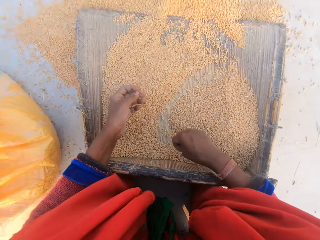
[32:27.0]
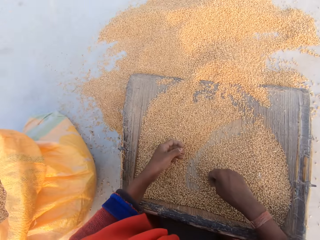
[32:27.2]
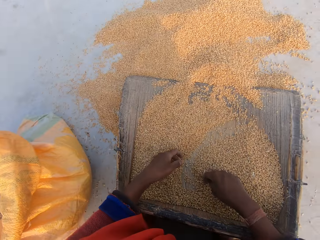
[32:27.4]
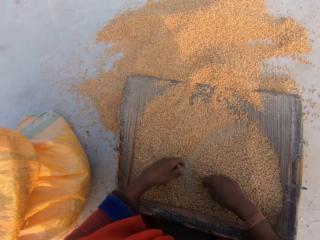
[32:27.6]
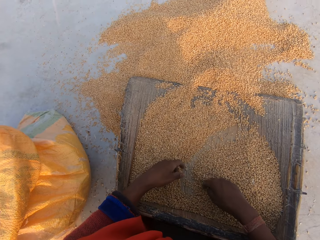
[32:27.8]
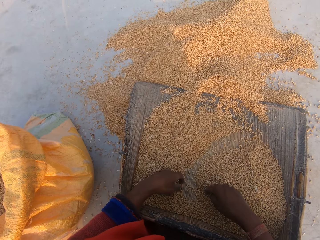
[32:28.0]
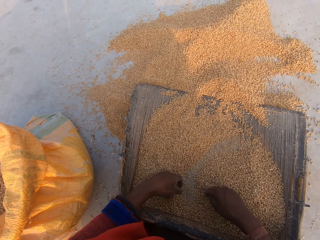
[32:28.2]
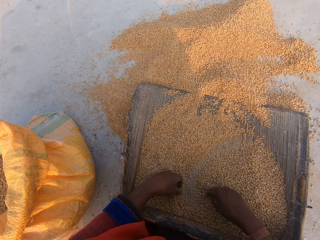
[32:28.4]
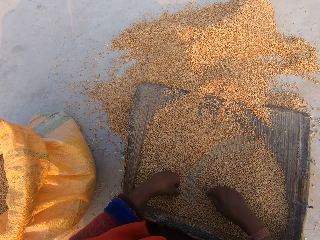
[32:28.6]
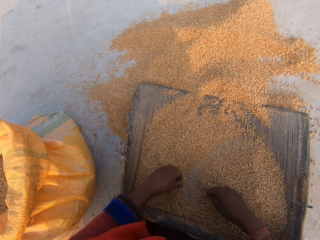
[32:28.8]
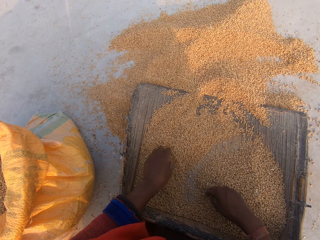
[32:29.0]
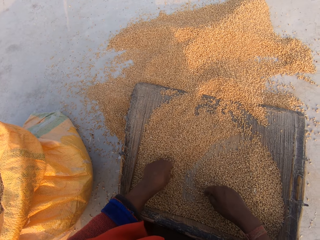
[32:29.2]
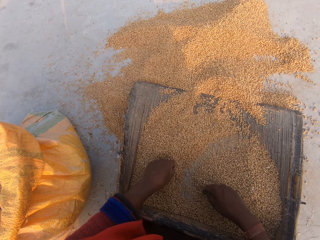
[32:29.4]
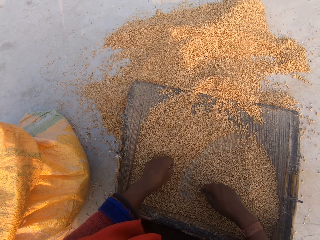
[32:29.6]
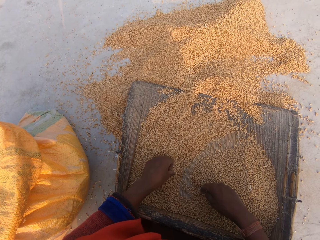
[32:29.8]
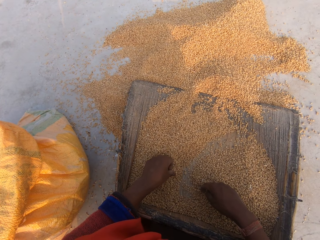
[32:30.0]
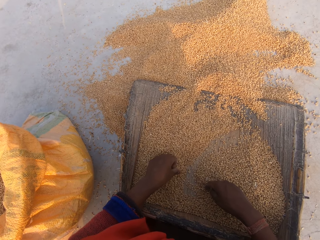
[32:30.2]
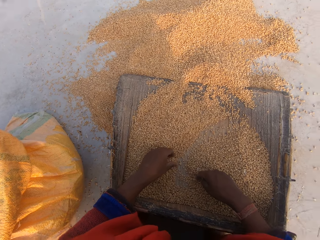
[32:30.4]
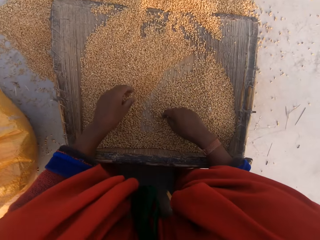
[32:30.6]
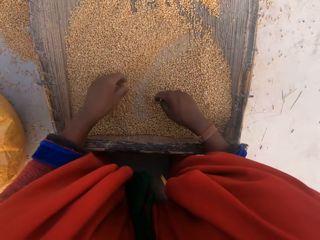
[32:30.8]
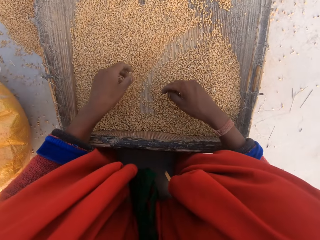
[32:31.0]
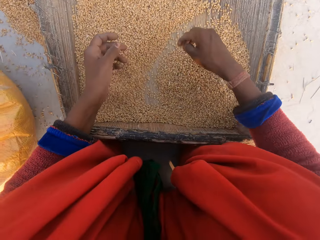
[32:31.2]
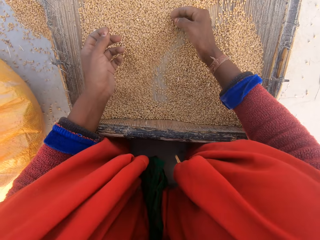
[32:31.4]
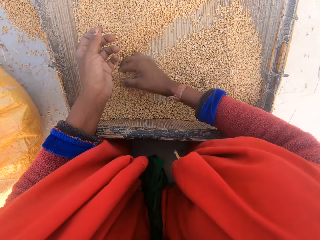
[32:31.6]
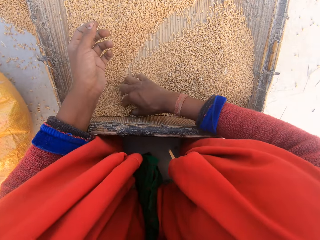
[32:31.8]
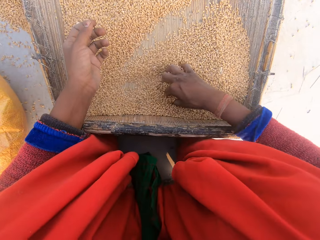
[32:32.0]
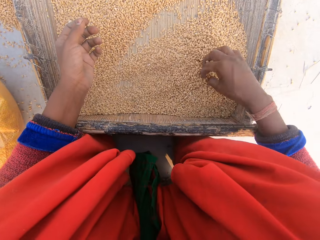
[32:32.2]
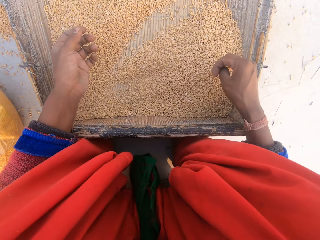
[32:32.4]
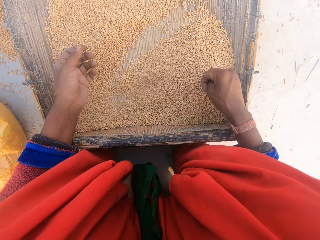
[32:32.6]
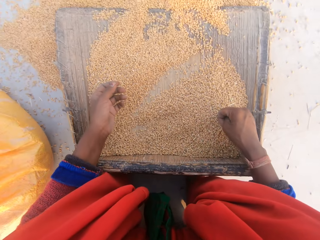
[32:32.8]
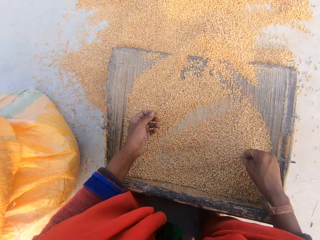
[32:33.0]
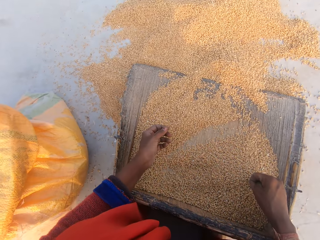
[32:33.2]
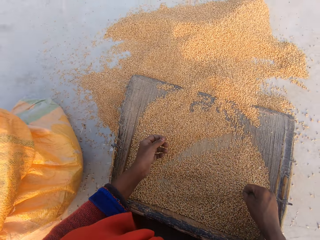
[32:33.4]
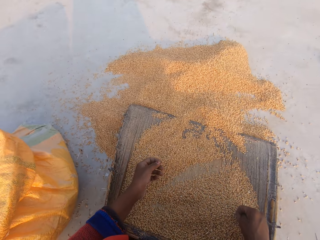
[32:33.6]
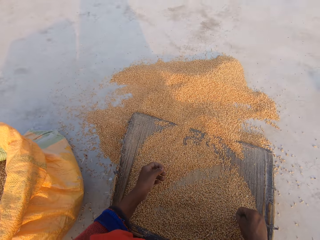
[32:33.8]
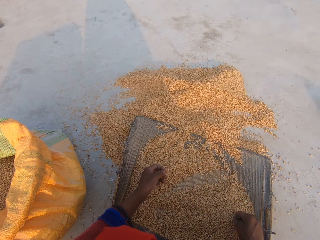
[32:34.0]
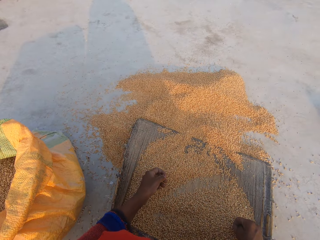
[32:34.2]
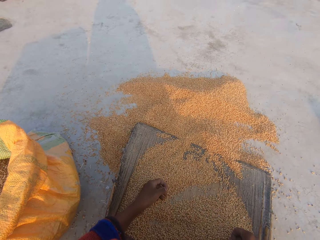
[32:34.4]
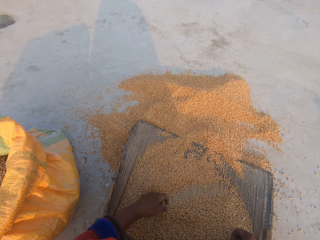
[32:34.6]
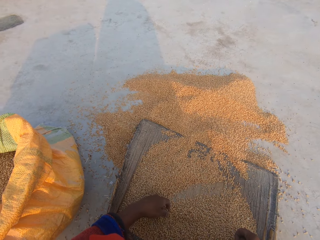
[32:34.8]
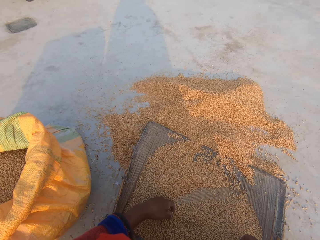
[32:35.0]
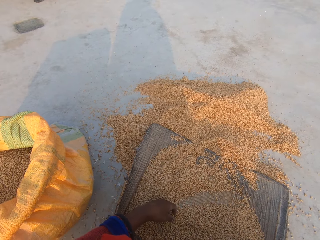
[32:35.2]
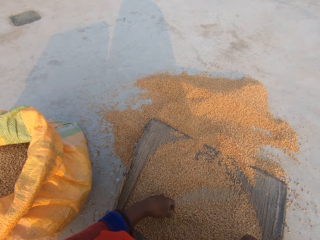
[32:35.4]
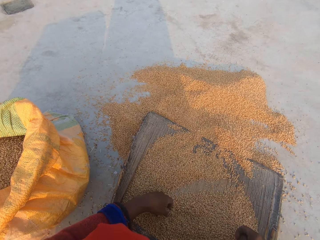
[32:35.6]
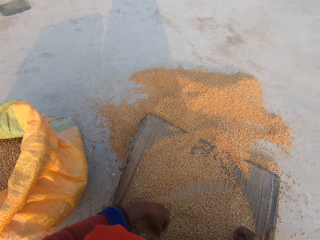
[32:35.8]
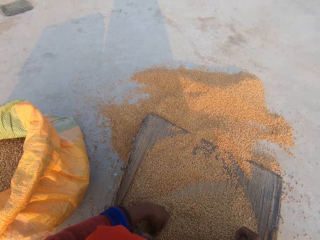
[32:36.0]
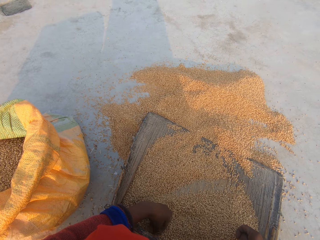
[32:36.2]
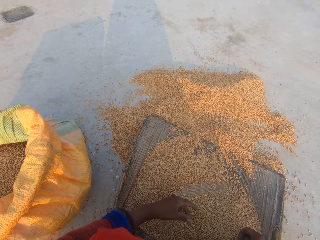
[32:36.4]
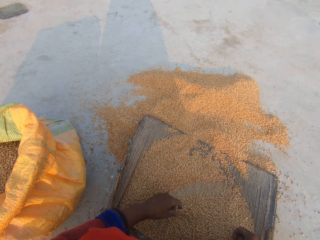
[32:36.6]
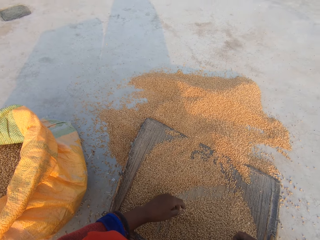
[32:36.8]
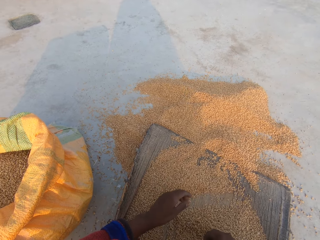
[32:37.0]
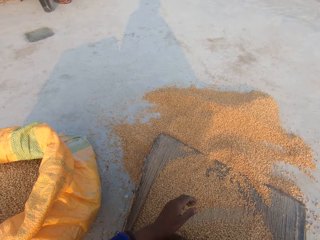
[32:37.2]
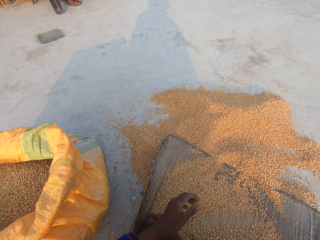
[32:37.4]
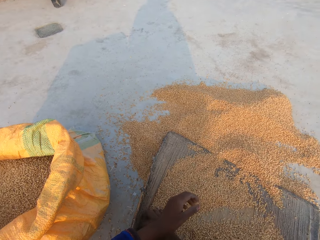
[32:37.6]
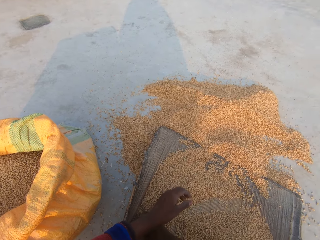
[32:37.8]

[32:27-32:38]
The camera wearer stares at a man. They spread the wheat kernels. They stare at the man. They talk to the man.

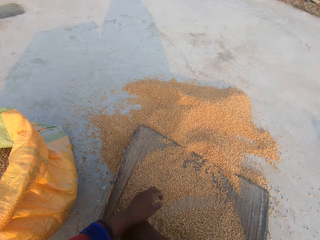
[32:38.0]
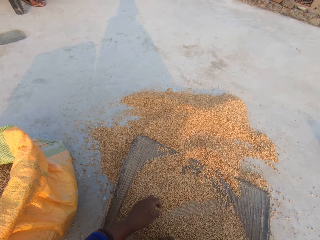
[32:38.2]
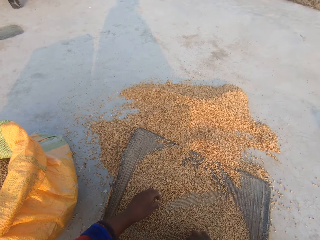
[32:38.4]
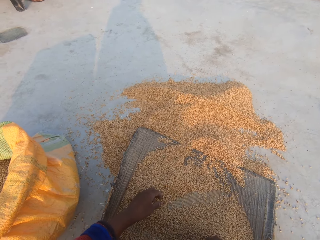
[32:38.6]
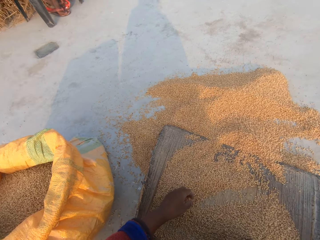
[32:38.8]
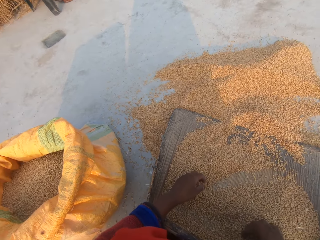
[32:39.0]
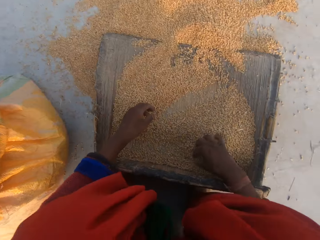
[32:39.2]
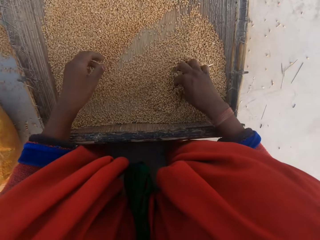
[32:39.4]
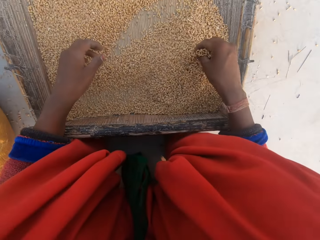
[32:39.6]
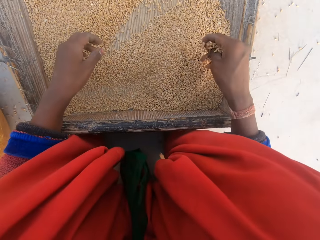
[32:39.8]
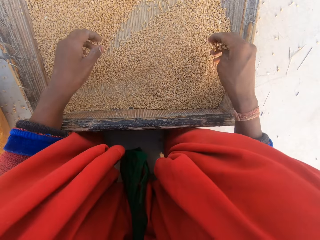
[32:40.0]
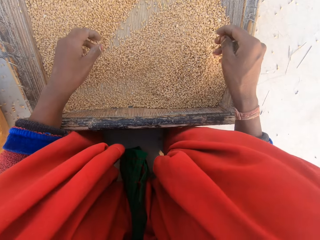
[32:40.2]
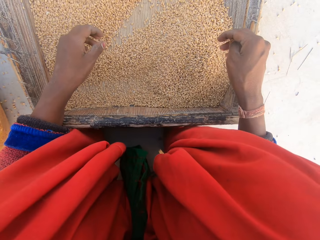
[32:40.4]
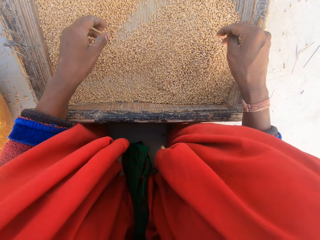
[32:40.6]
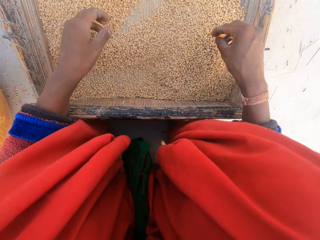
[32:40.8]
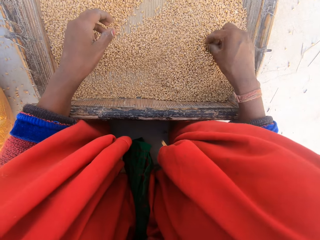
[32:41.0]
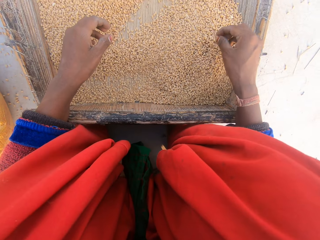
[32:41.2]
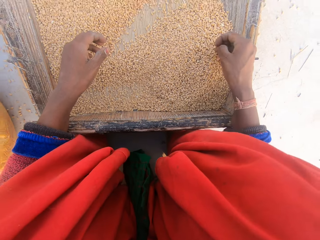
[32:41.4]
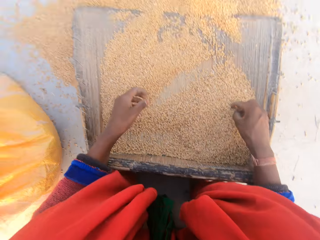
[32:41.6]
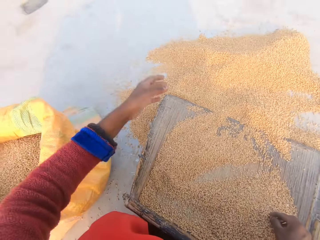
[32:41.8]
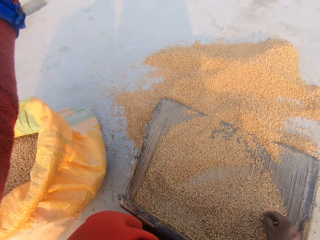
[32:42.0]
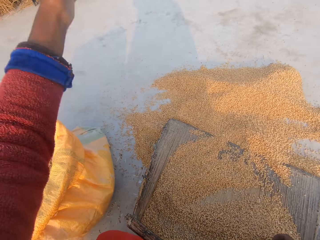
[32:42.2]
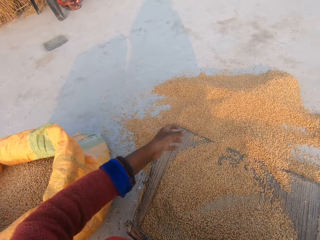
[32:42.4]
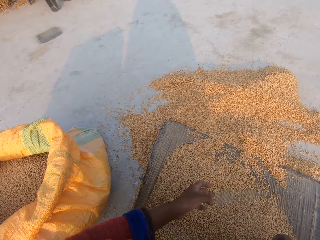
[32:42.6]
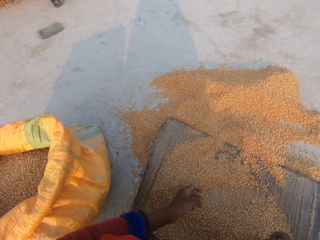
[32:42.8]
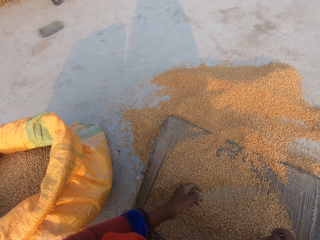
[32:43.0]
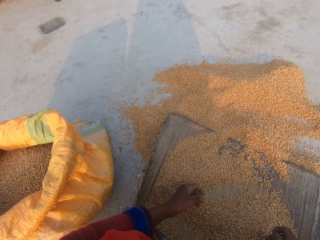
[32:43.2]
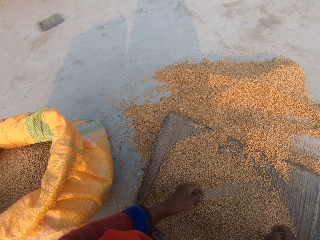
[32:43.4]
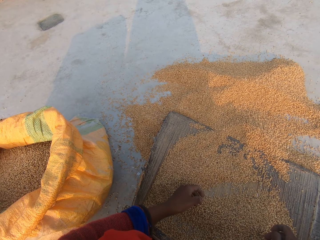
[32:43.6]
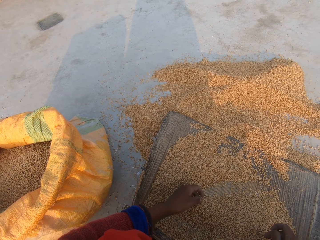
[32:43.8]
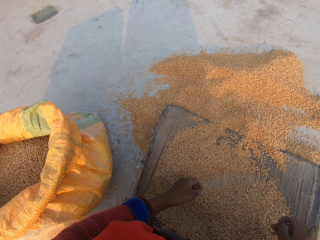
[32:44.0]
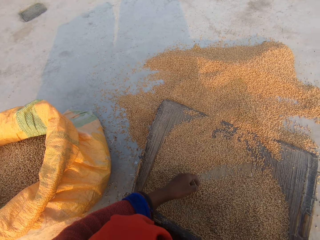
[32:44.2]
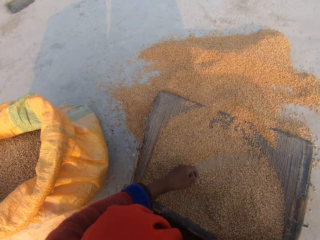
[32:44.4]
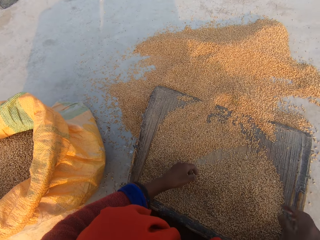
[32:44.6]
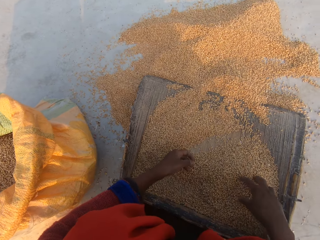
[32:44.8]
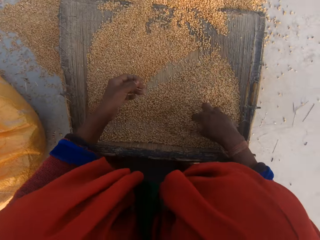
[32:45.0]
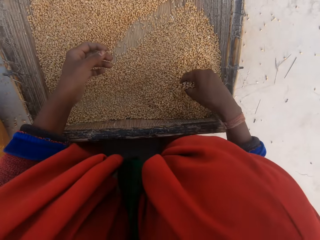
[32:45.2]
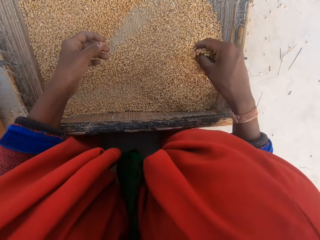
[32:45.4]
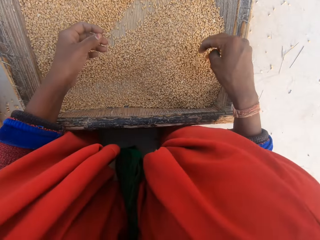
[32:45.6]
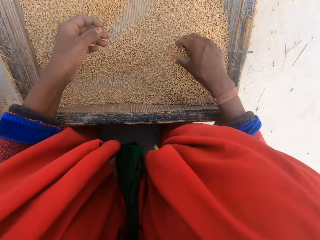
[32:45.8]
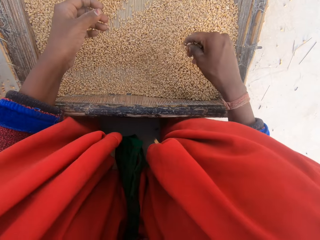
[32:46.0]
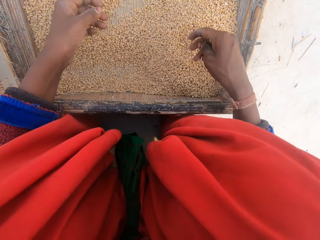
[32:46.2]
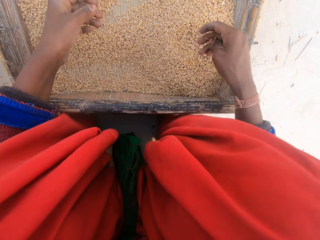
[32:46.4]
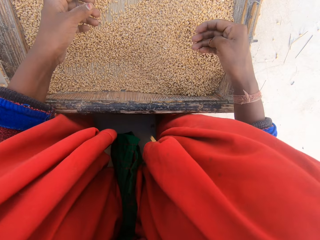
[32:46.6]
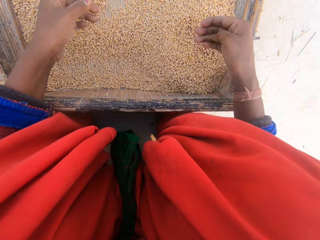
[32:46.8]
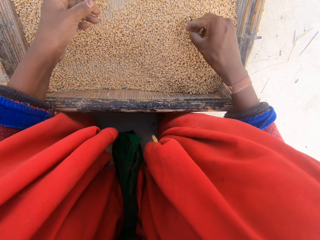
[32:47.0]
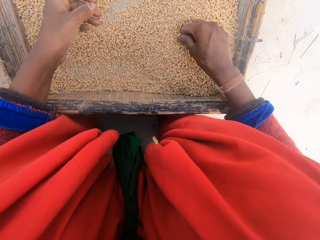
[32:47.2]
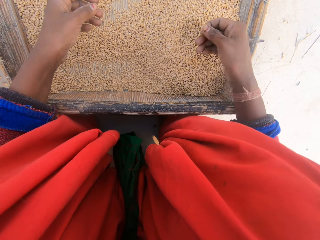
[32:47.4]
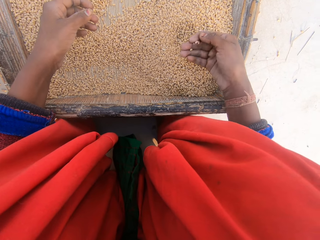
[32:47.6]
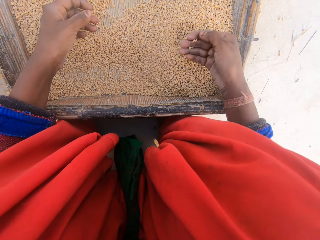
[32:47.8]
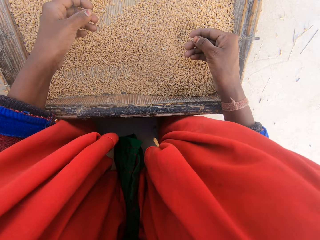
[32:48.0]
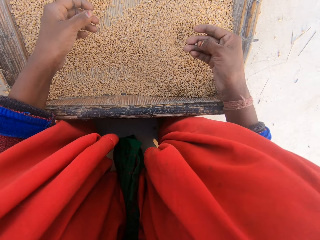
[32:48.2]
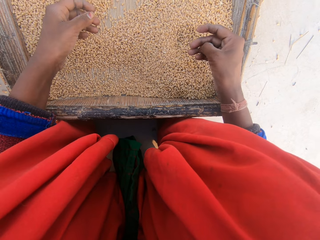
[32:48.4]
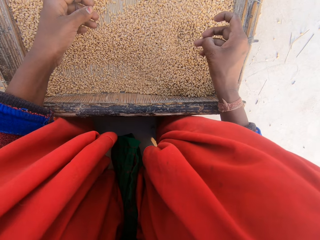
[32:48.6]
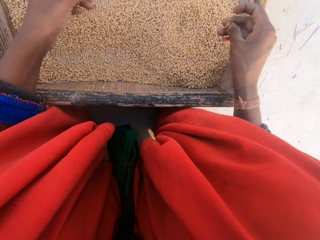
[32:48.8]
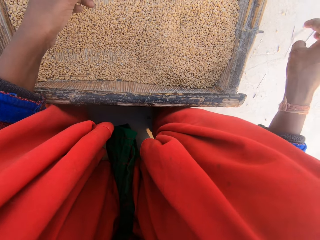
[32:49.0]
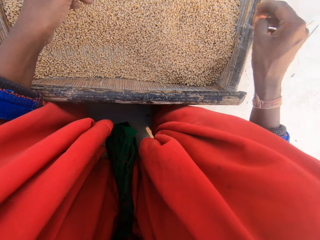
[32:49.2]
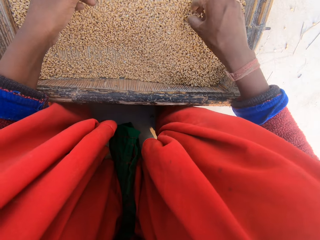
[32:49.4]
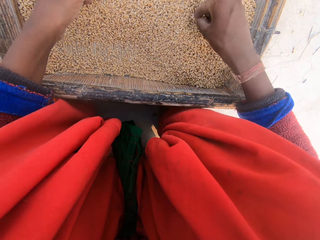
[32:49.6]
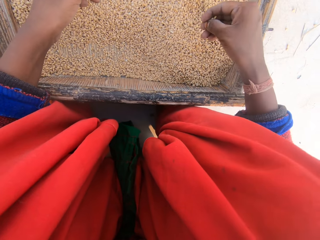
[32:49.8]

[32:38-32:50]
The camera wearer scoops wheat kernels with the hand. They drop the wheat kernels in the sieve. They remove dirt in the wheat kernels. A man talks to the camera wearer. The camera wearer raises the left hand. They talk to the man. They throw the dirt. They scoop wheat kernels with the hand and drop the wheat kernels in the sieve. They scoop wheat kernels with the hand and drop the wheat kernels in the sieve. They pick wheat kernels. They separate the wheat kernels from the dirt. They drop the wheat kernel in the sieve. They throw the dirt. They pick wheat kernels.
